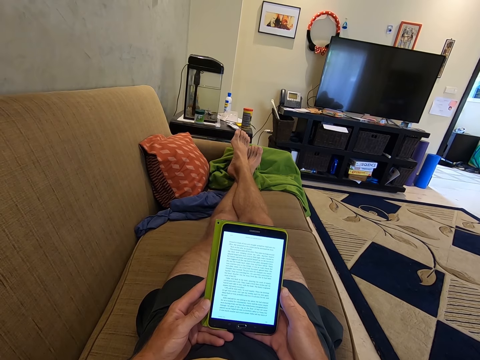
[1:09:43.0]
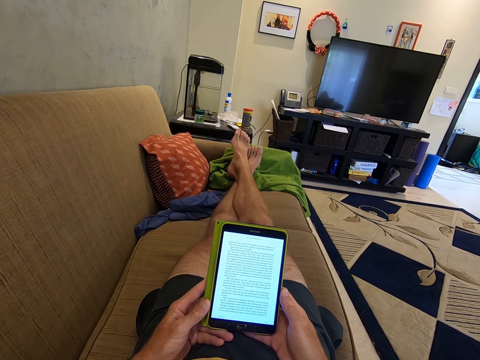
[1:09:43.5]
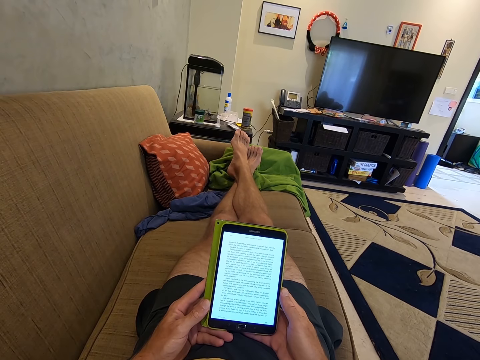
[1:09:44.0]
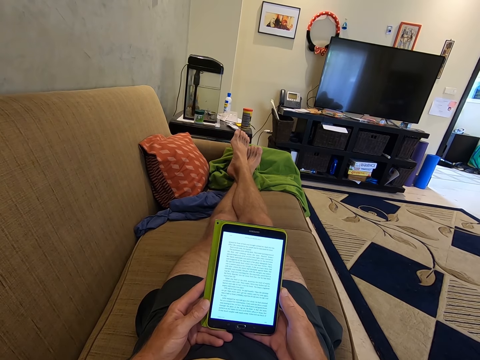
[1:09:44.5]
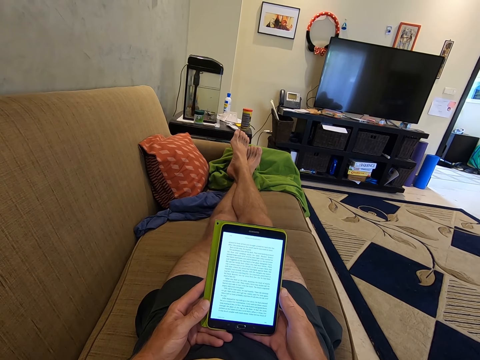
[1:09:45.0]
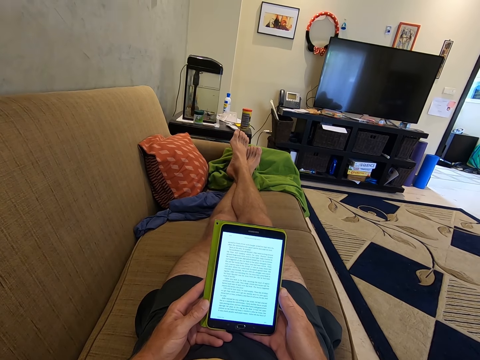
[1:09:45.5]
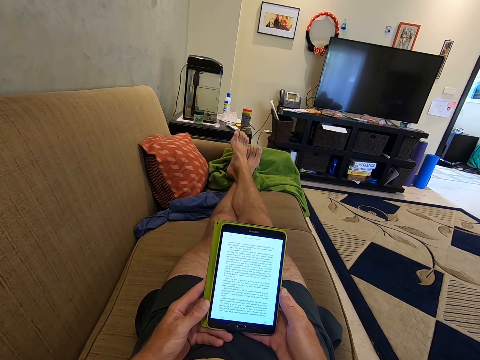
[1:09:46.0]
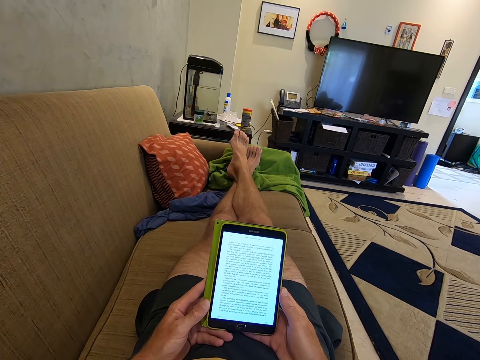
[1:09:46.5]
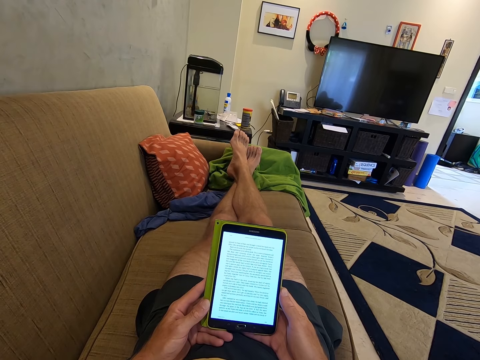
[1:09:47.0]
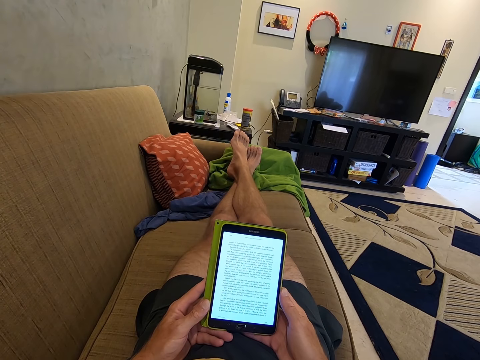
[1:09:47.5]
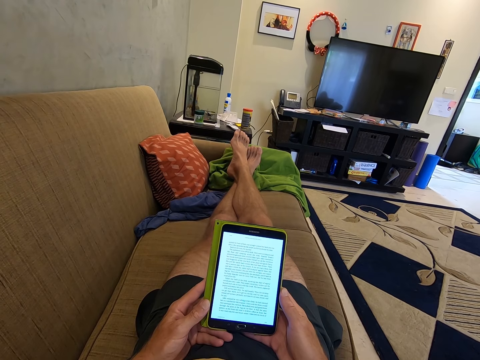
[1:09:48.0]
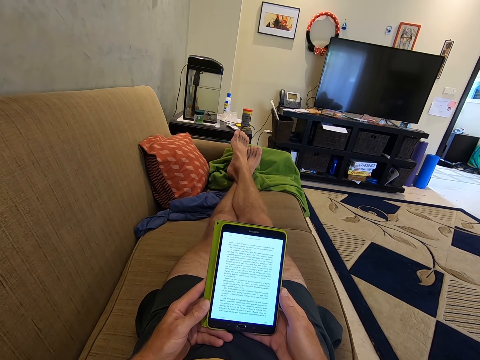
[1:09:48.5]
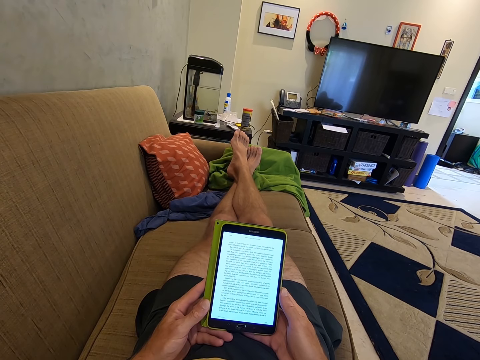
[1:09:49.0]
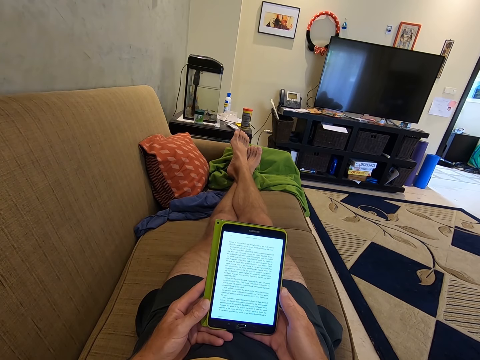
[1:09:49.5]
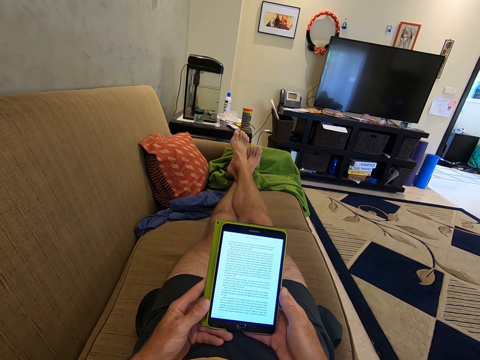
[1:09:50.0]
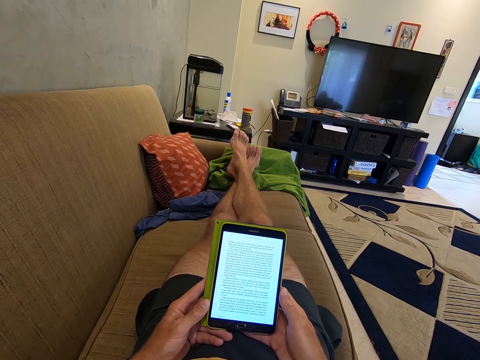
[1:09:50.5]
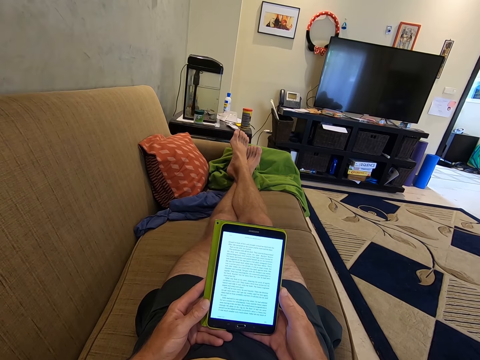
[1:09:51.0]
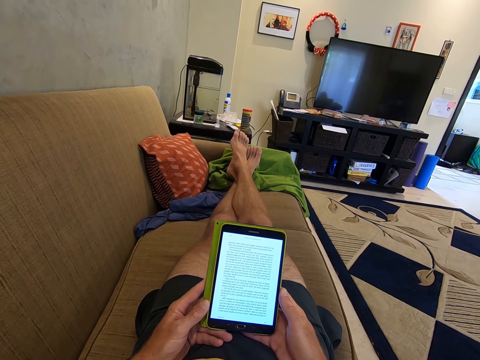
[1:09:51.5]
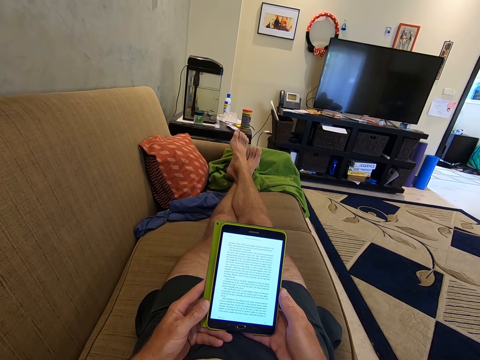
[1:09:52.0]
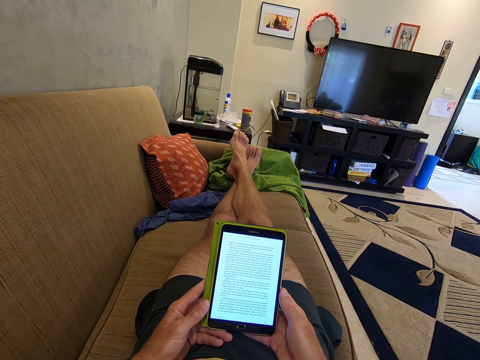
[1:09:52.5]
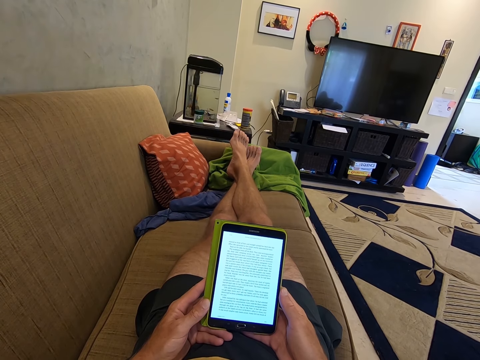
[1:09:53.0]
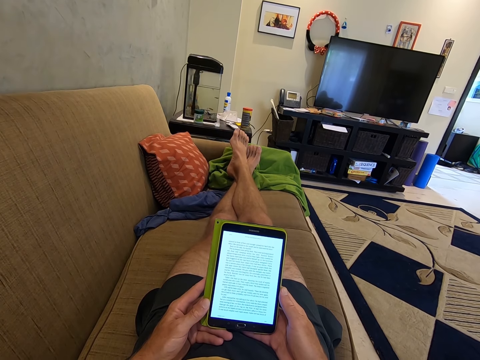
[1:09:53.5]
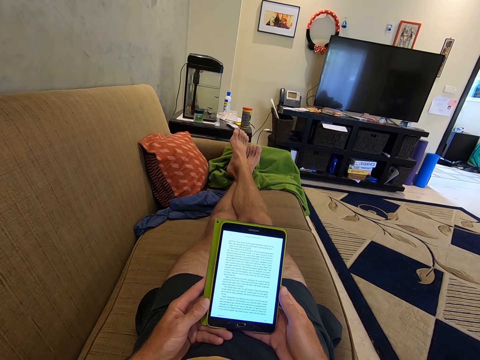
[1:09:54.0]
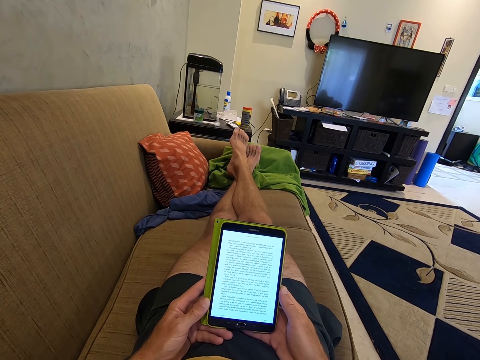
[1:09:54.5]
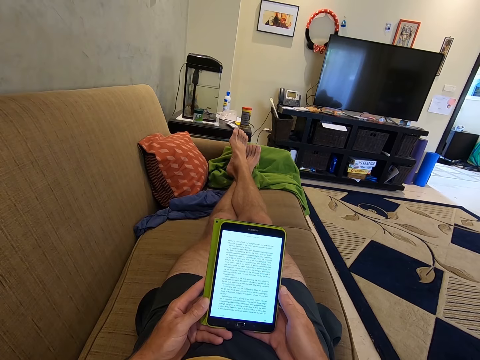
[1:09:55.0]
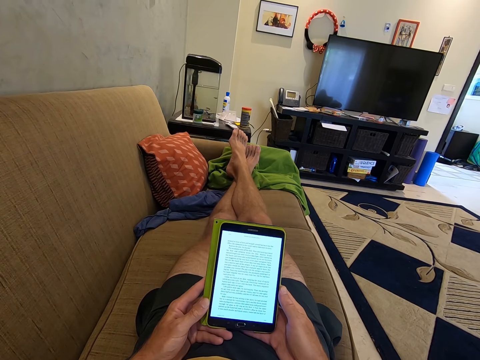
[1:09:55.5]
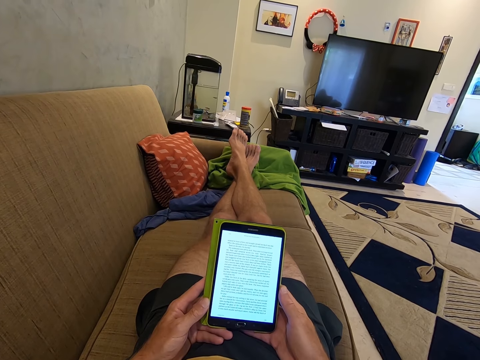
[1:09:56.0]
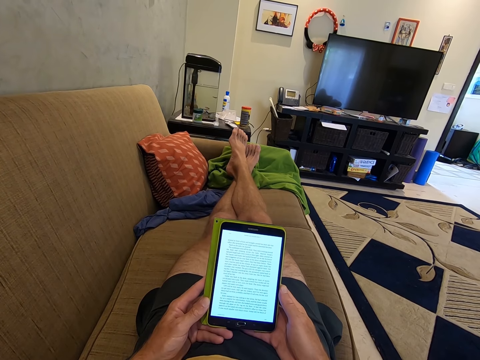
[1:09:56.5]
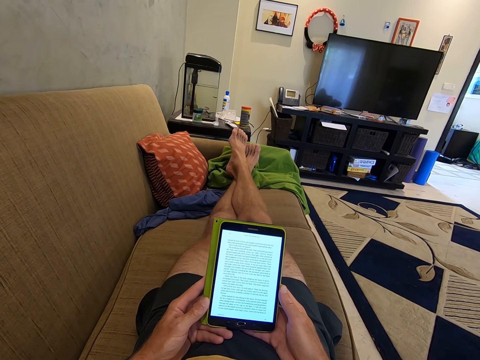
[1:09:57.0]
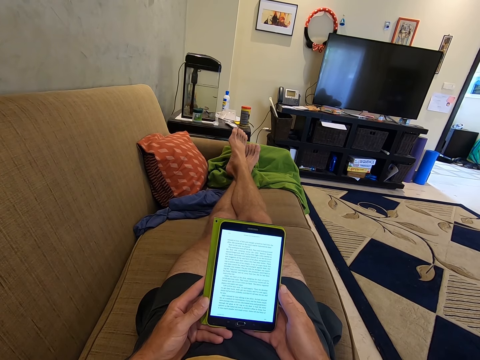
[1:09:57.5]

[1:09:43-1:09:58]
The camera wearer looks at the phone.

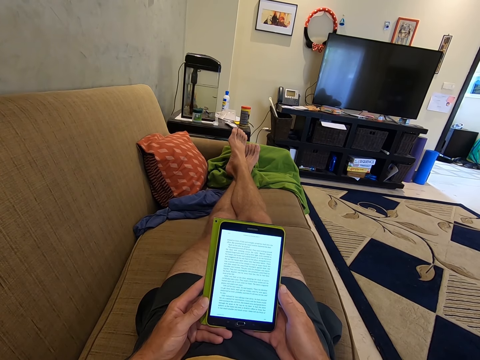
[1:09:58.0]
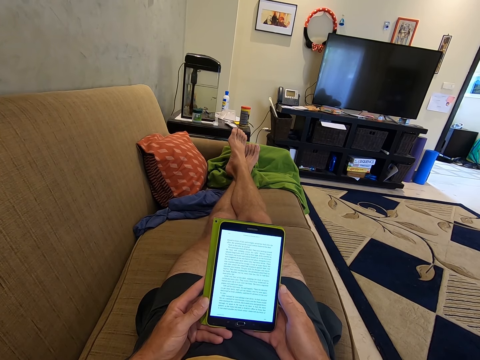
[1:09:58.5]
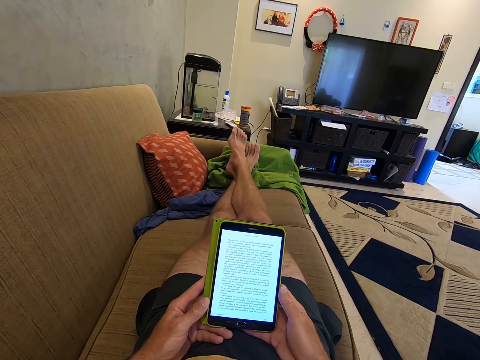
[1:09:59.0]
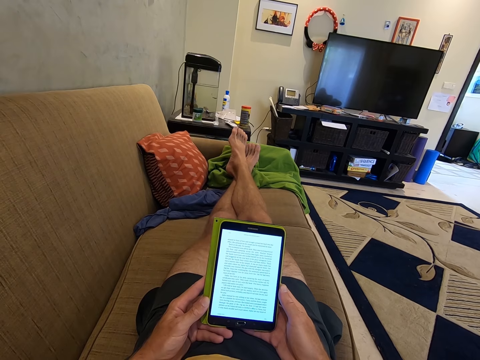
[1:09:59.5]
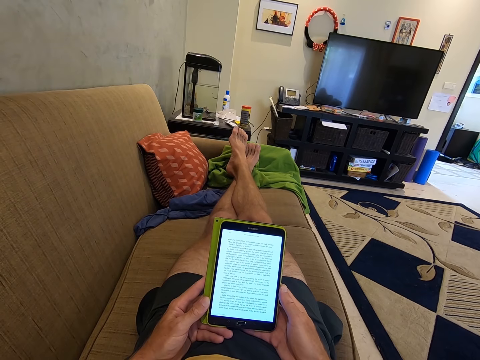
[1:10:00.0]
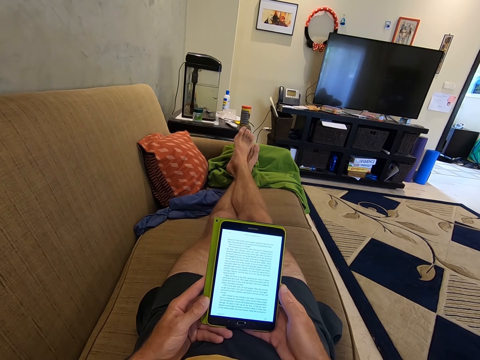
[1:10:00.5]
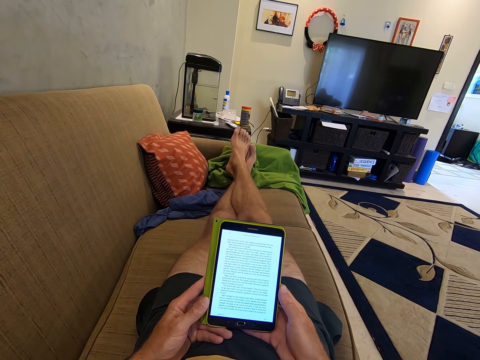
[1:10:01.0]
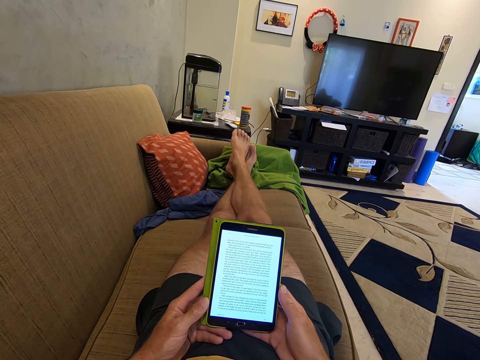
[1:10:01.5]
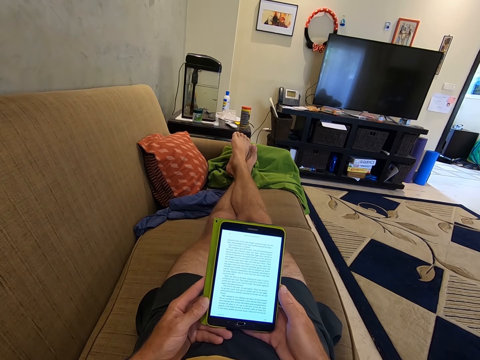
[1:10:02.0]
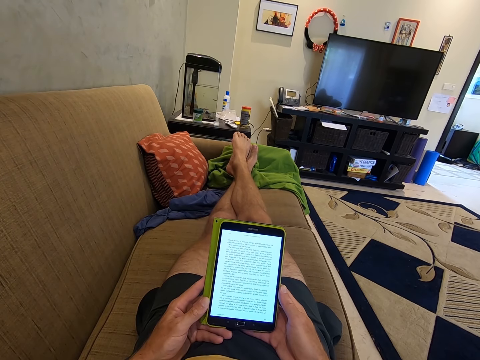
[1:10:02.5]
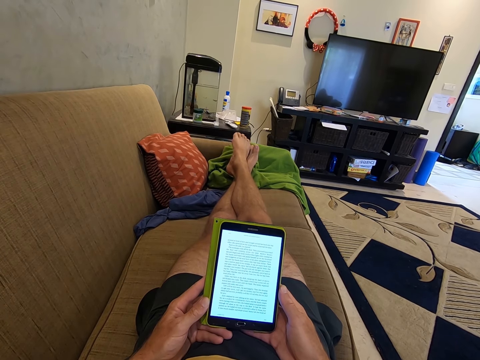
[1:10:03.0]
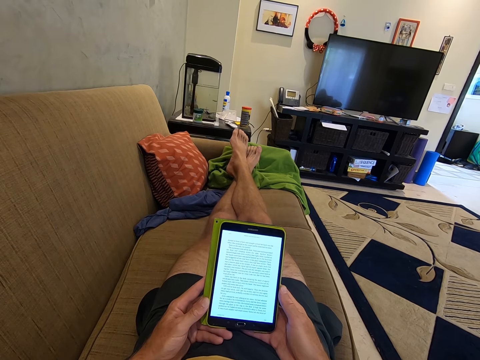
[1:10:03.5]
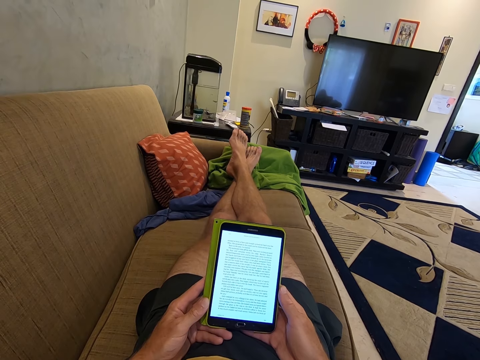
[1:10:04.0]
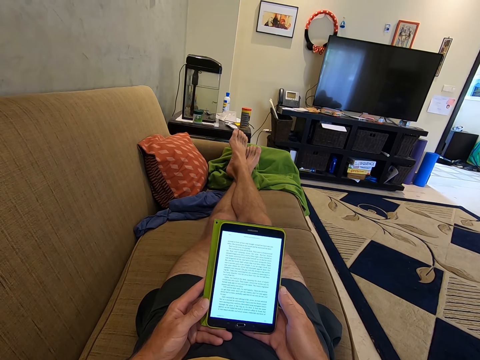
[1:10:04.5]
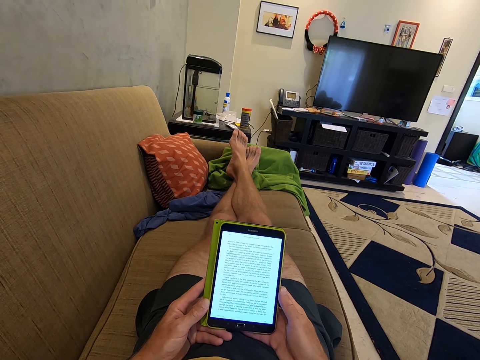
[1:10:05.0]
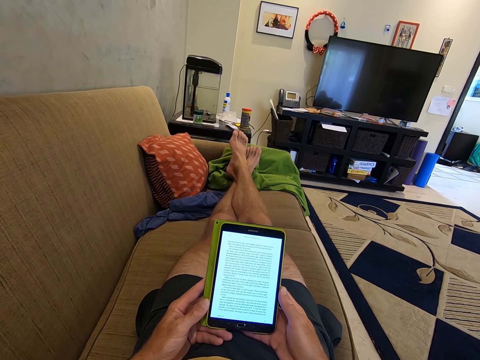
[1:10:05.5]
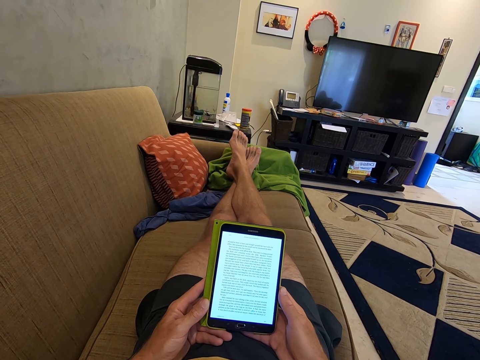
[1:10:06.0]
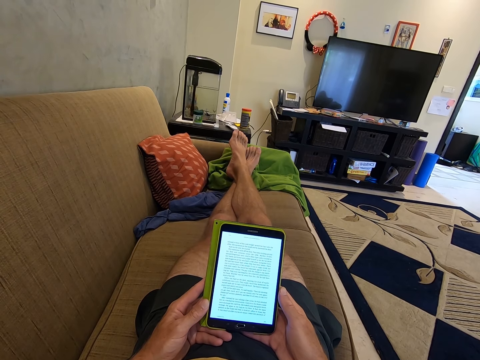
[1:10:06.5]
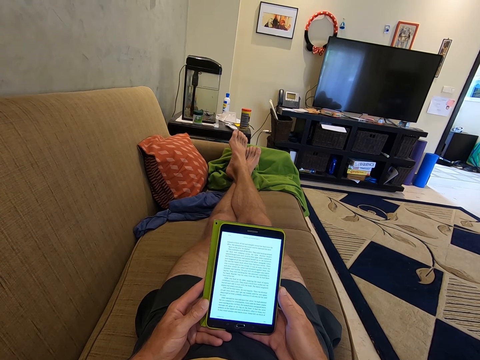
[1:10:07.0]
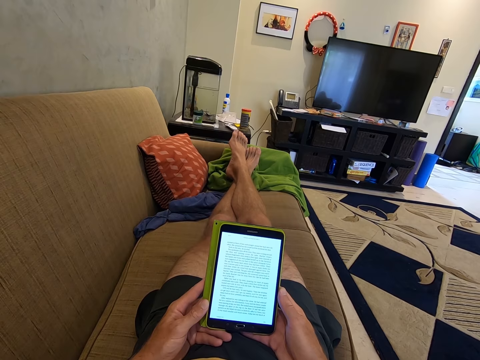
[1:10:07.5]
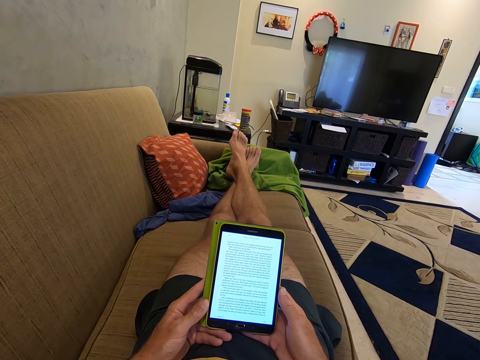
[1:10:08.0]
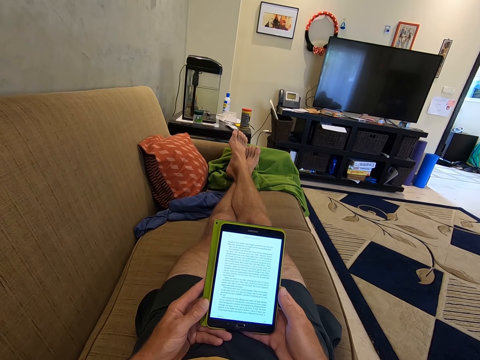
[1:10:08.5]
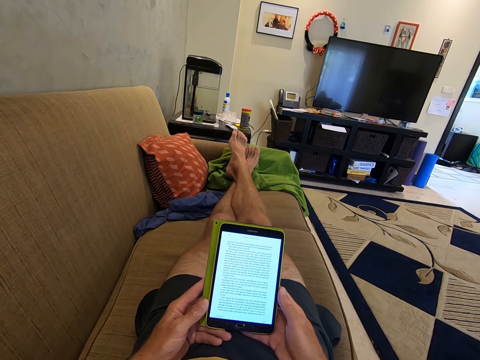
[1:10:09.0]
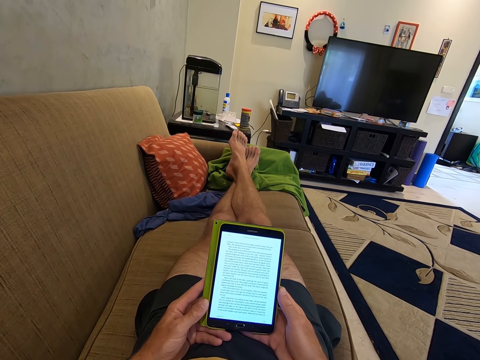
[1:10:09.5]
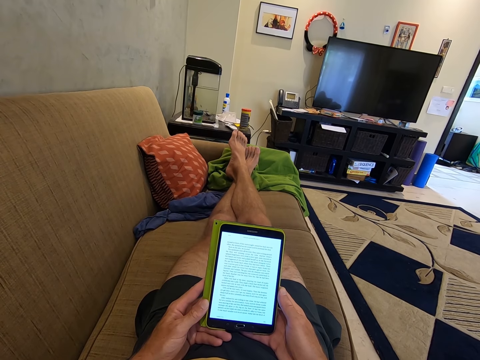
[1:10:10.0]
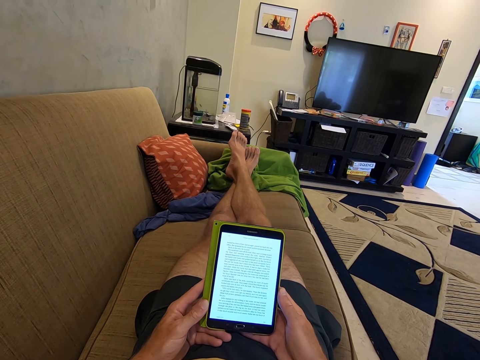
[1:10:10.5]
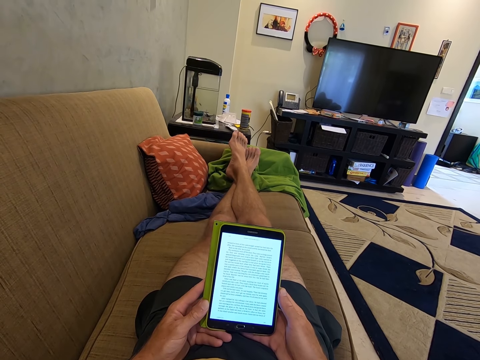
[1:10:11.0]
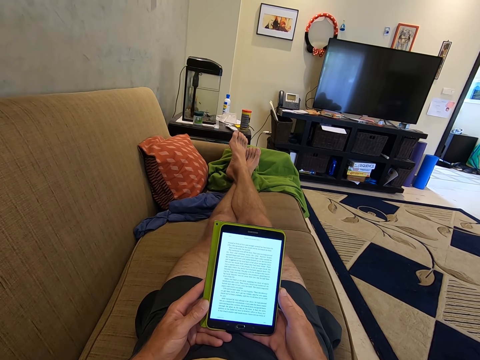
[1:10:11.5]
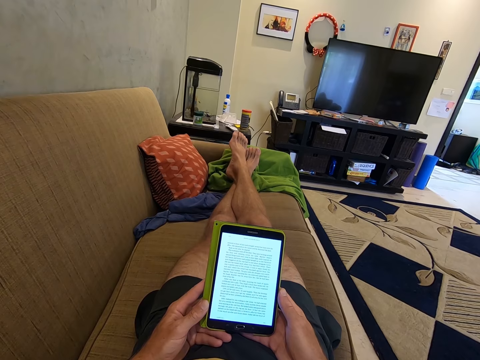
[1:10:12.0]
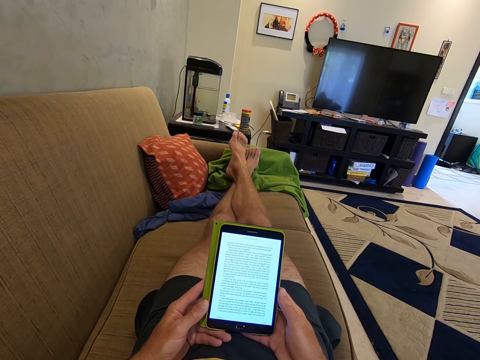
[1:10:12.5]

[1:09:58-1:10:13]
The camera wearer moves the feet. They look at the phone.
